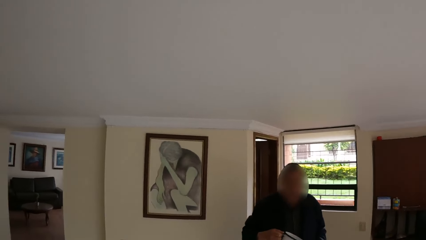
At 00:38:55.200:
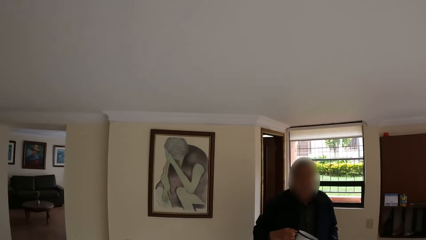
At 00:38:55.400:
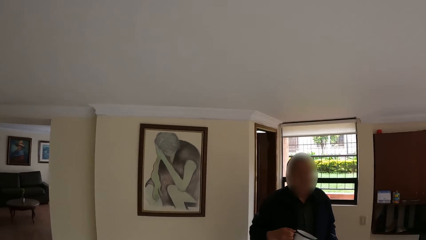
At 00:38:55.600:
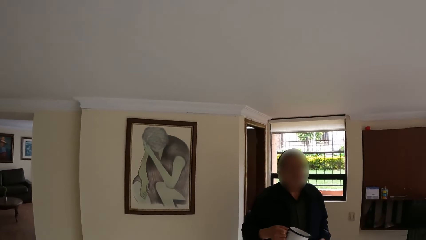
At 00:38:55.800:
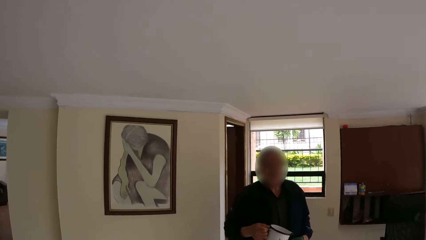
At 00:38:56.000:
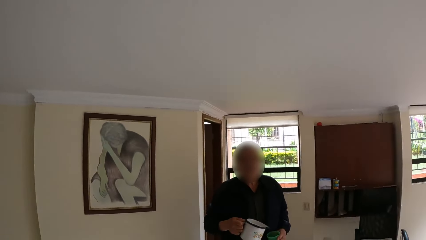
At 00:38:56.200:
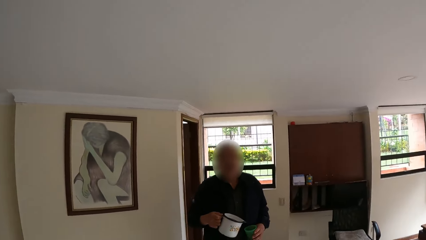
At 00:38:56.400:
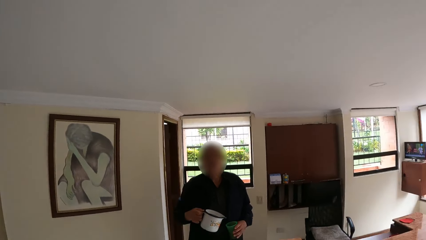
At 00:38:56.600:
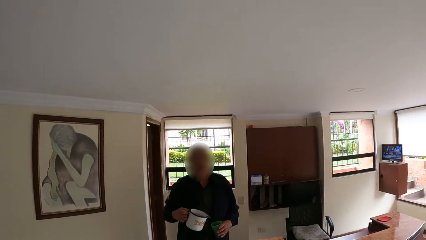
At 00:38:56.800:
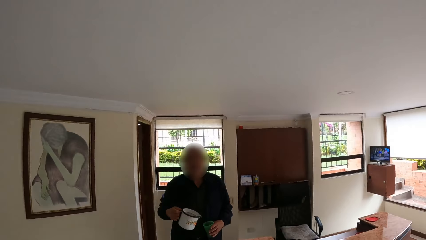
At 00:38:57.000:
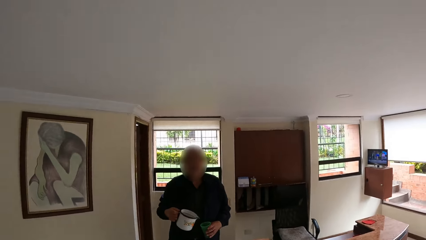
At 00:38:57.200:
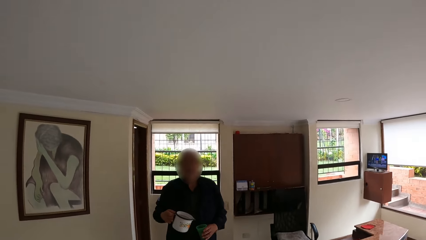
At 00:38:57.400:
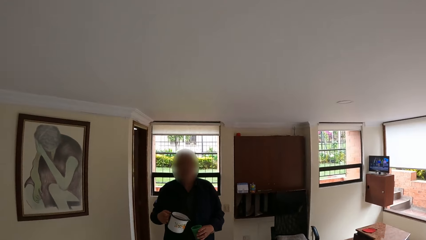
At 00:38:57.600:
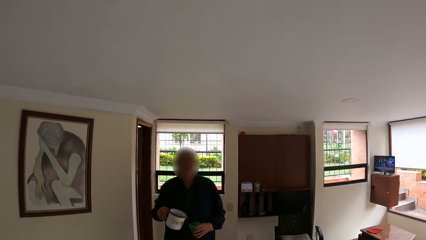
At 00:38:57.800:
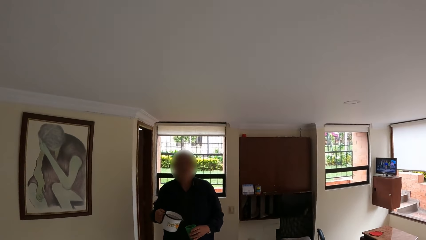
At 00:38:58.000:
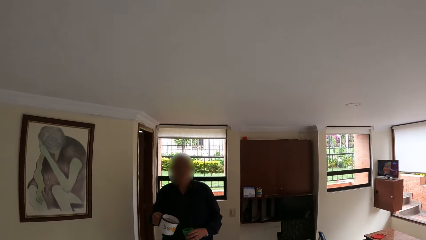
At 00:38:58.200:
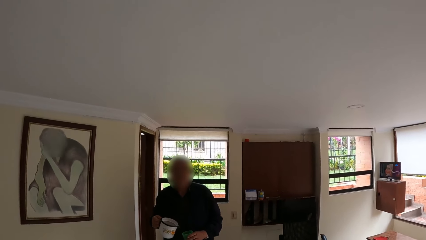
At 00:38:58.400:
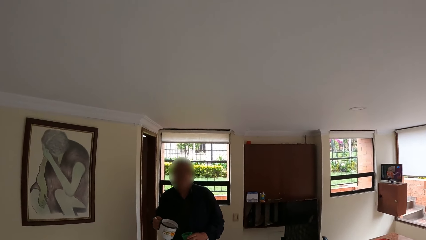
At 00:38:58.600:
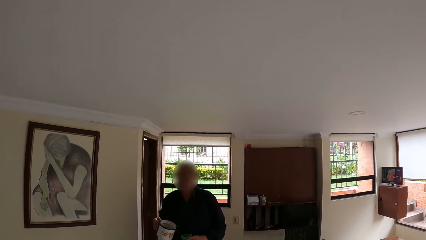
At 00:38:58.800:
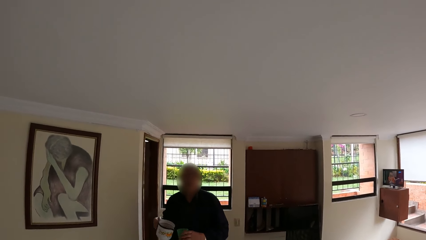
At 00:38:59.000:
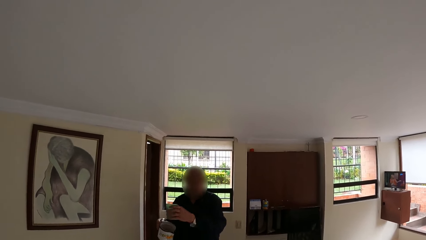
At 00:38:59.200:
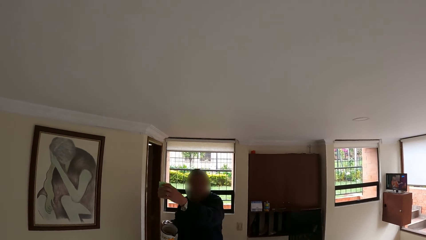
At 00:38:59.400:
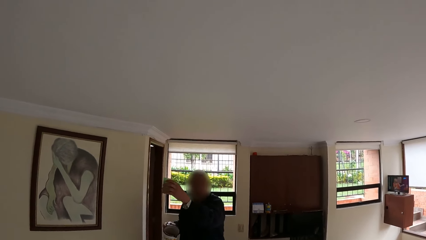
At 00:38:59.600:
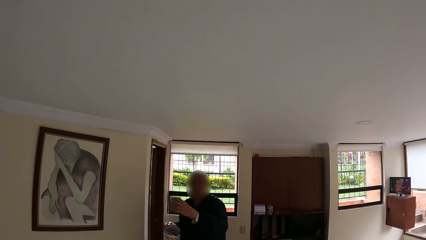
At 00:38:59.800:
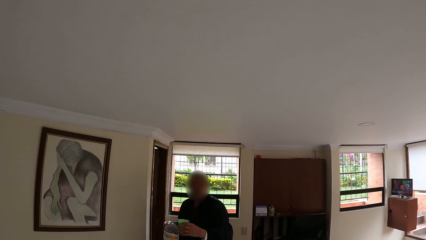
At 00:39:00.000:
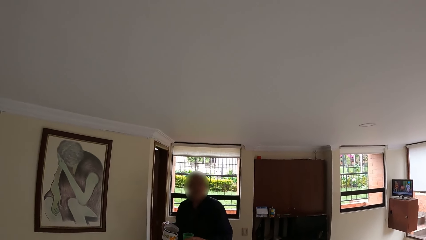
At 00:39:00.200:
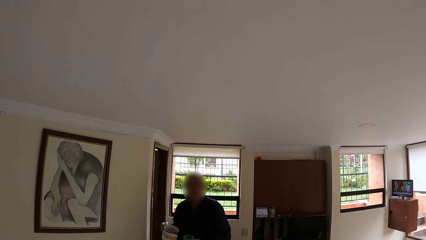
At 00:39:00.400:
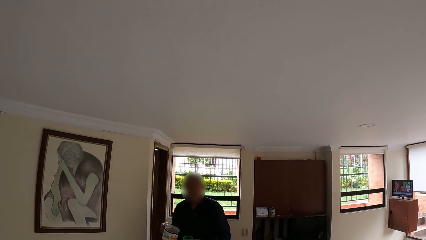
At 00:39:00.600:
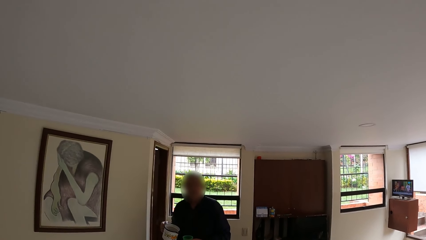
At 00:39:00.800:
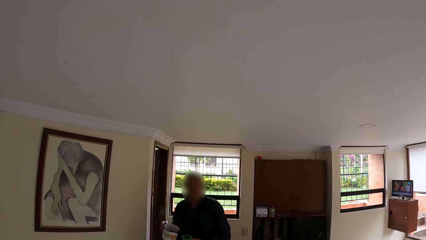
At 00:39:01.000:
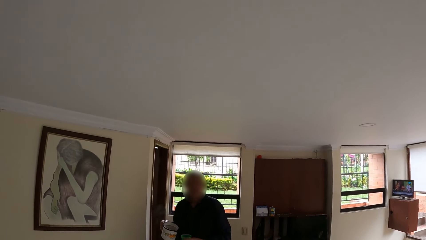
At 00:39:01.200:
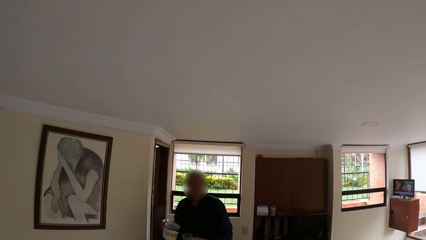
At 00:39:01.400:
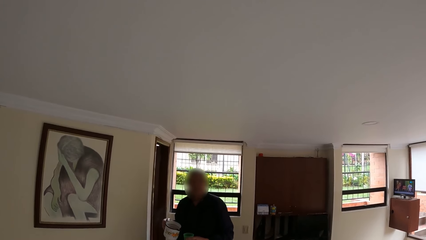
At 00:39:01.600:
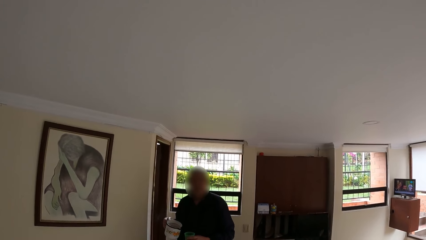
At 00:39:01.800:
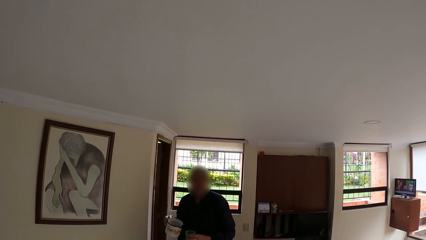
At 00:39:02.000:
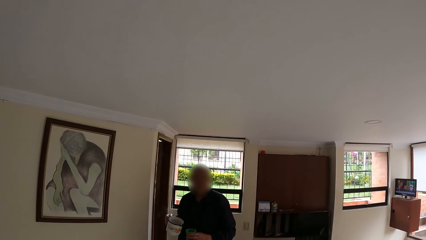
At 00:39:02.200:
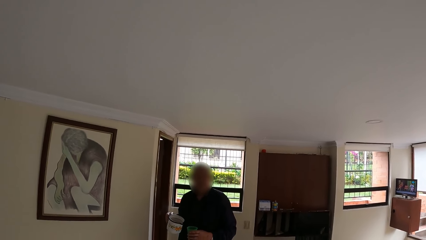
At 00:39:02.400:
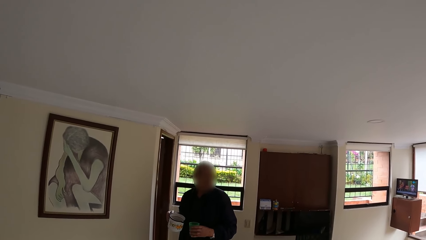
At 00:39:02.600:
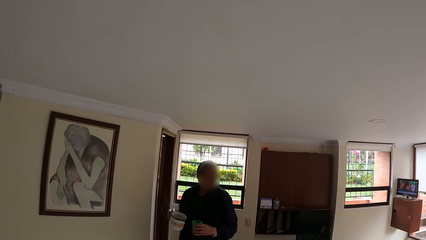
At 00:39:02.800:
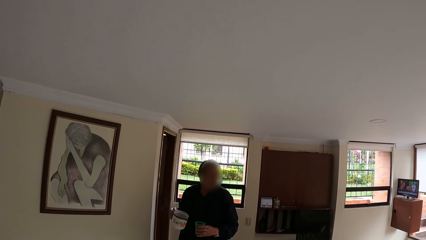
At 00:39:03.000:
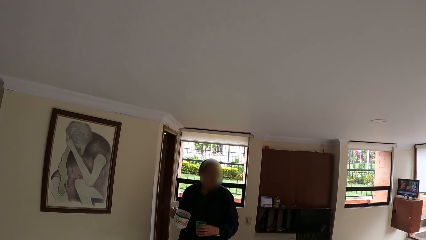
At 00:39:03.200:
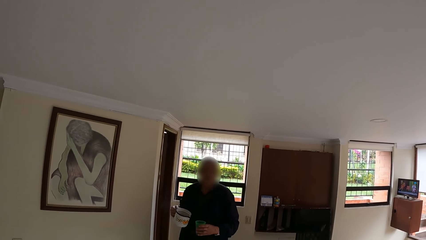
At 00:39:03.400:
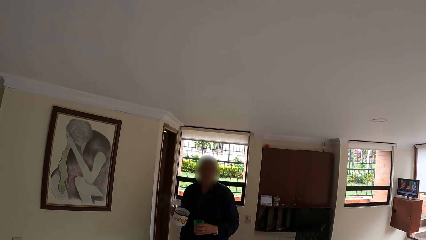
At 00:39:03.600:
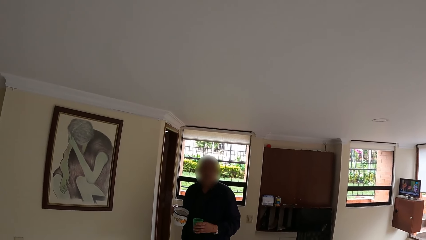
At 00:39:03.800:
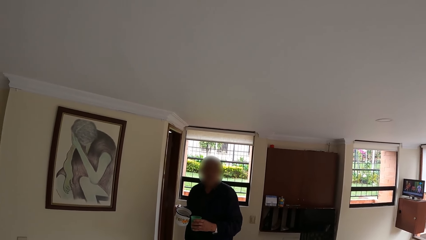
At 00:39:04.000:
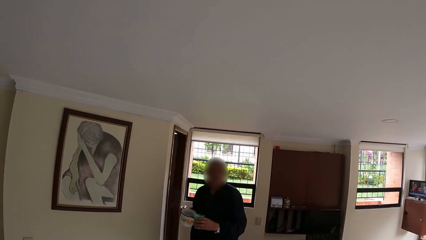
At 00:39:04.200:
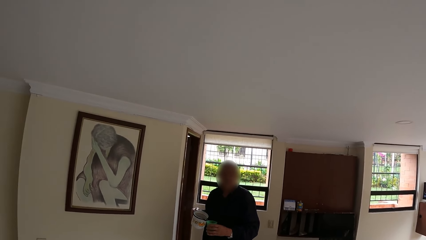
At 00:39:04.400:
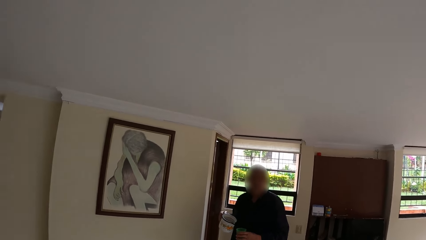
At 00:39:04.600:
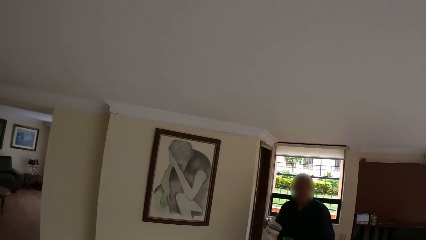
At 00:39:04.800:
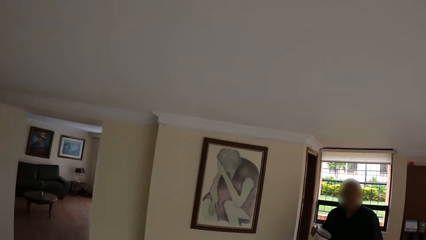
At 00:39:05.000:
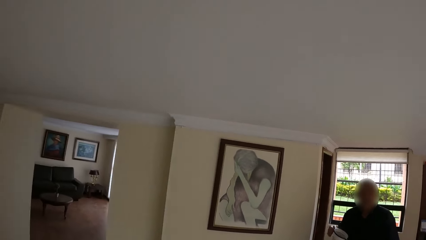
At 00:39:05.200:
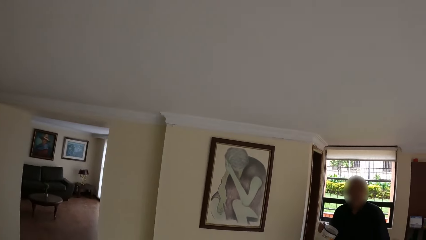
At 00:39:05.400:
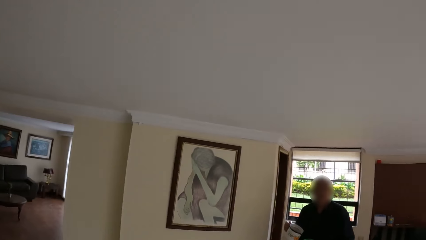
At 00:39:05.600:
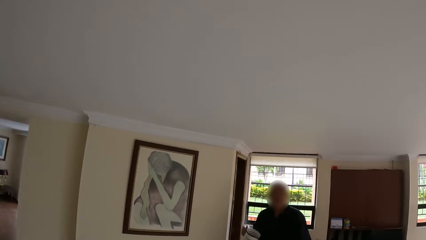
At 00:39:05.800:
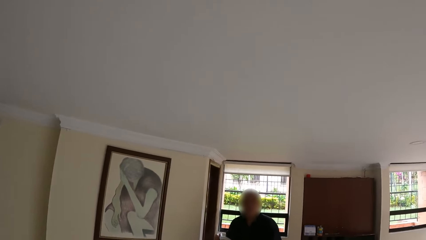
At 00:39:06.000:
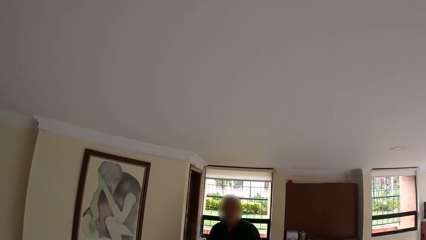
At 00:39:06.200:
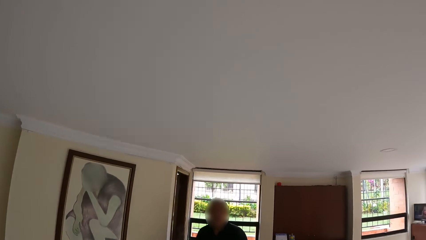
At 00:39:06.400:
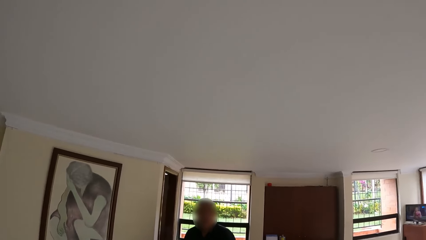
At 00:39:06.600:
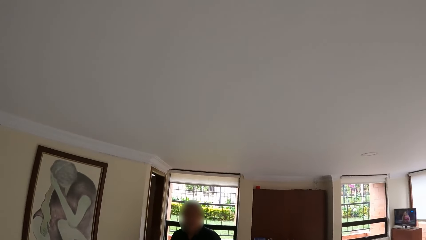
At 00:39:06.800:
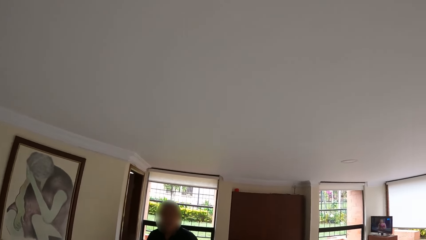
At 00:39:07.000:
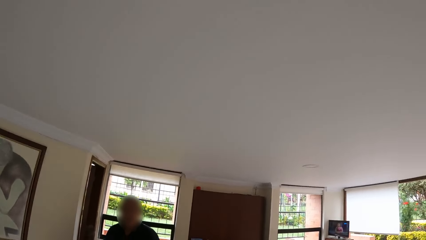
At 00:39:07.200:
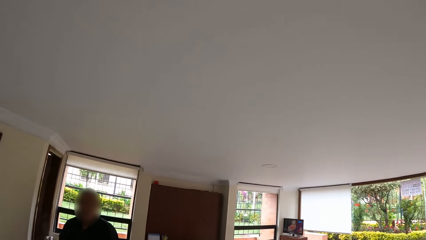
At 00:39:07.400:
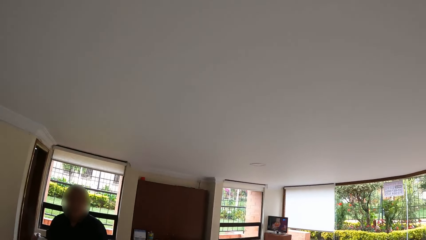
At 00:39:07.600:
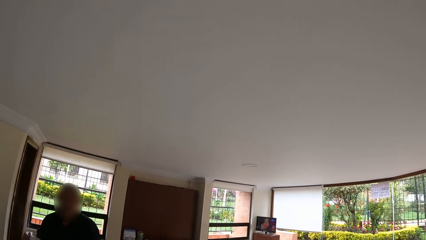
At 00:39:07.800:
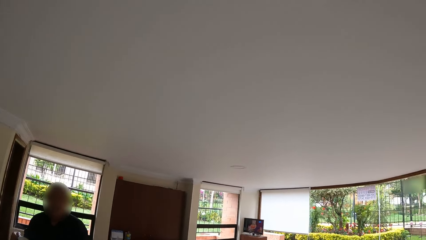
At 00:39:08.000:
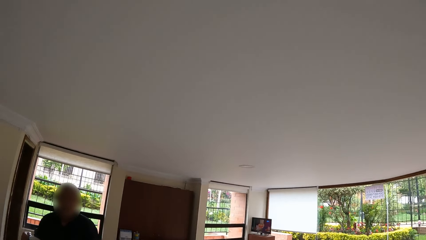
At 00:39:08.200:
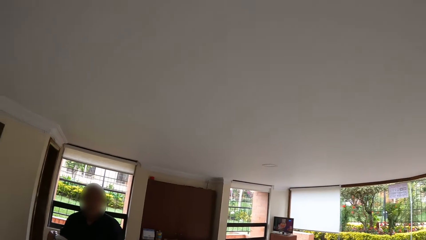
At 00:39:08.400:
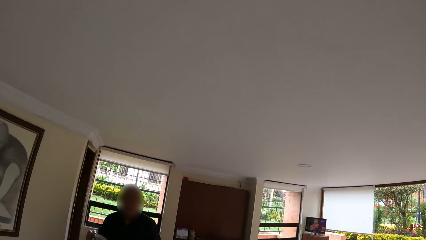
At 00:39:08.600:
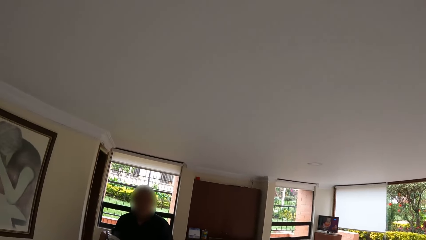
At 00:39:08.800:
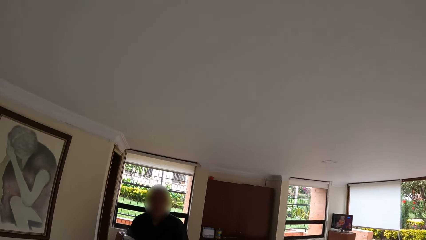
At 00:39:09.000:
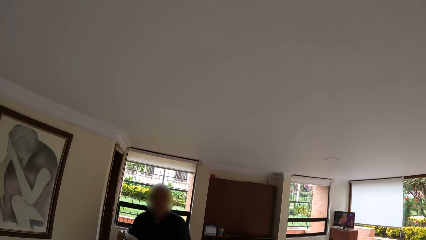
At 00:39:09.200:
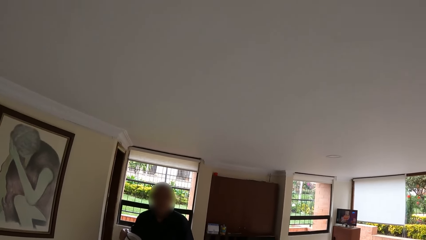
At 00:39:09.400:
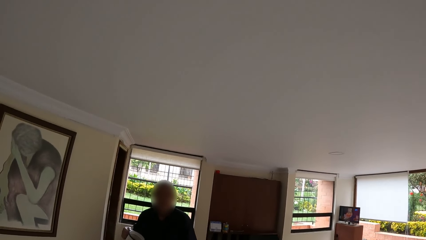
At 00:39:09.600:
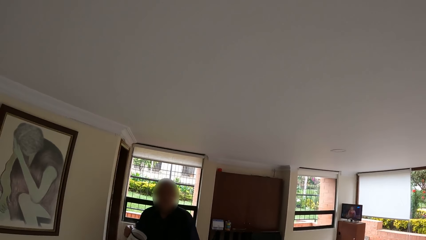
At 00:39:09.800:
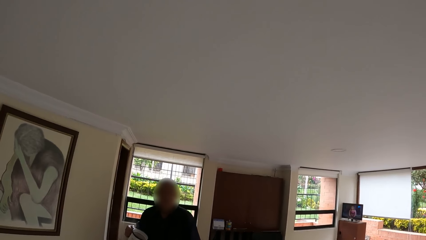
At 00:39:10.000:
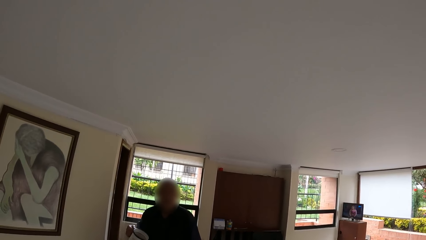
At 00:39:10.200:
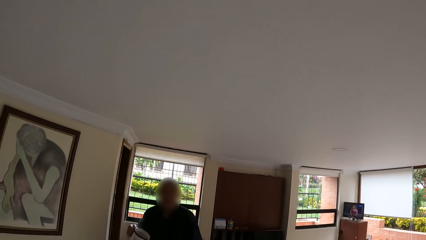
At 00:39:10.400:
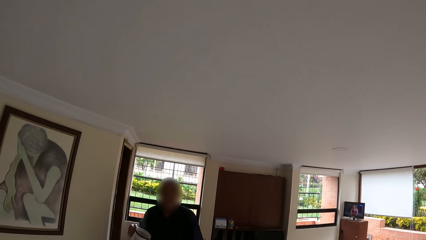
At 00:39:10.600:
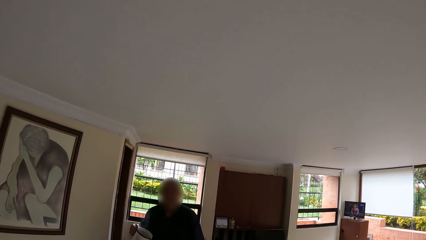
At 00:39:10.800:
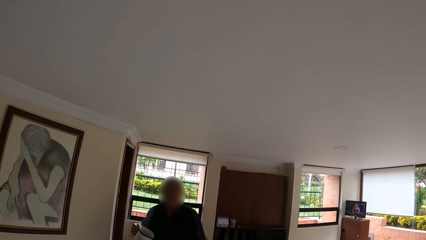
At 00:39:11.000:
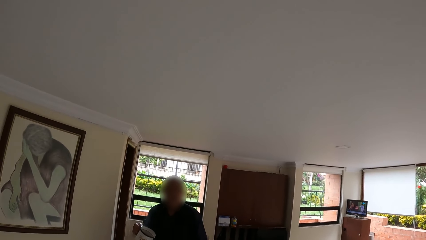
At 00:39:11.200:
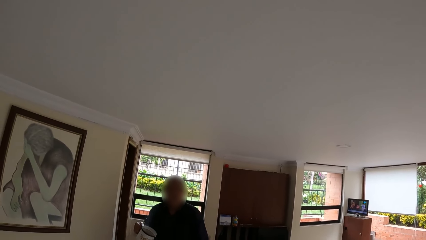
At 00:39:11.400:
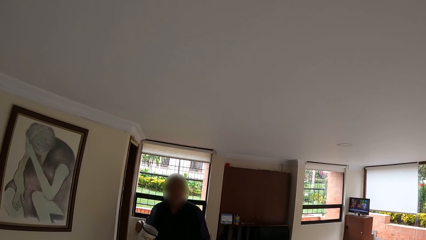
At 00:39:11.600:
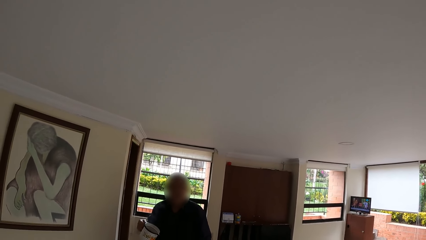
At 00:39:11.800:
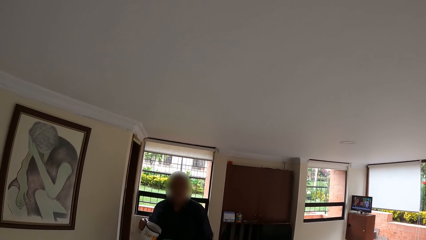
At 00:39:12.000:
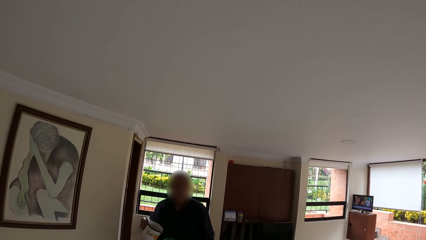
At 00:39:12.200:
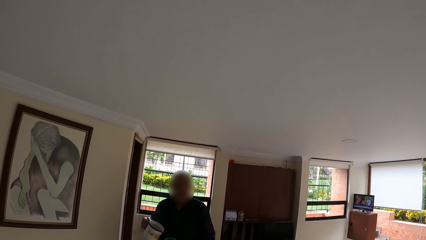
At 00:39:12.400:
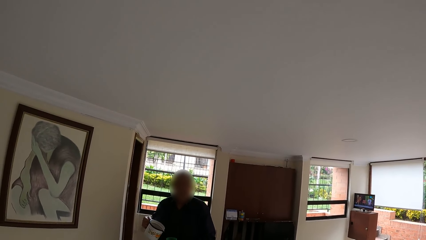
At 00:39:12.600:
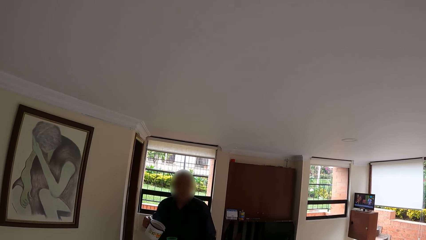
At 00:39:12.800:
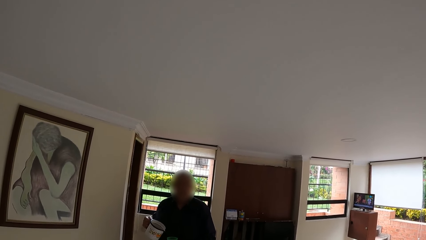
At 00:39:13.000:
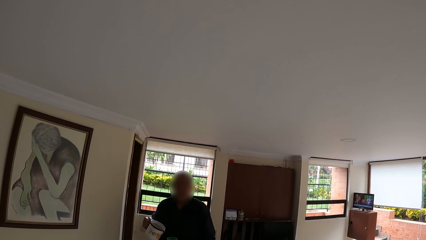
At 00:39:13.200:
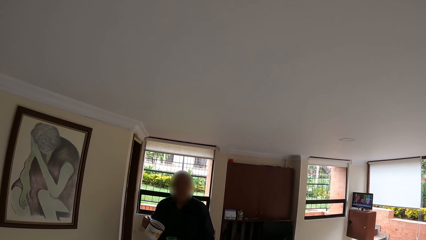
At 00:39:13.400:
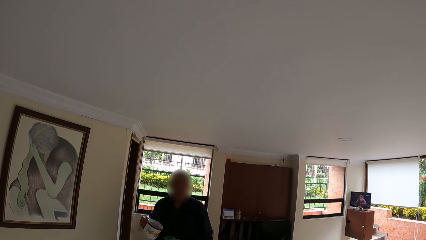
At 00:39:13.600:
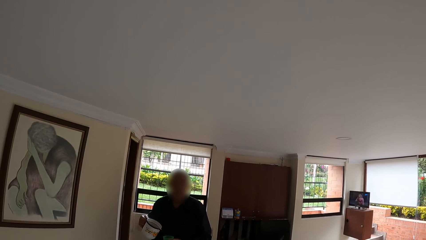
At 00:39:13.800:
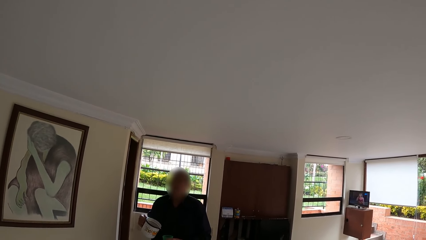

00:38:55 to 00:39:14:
The camera wearer looks around.
